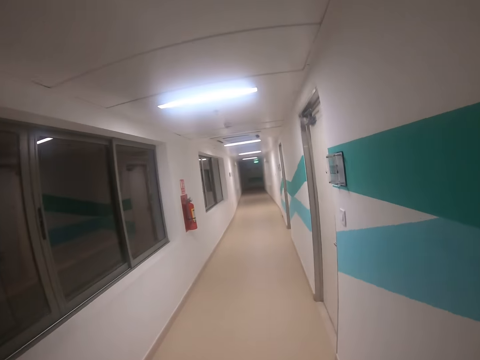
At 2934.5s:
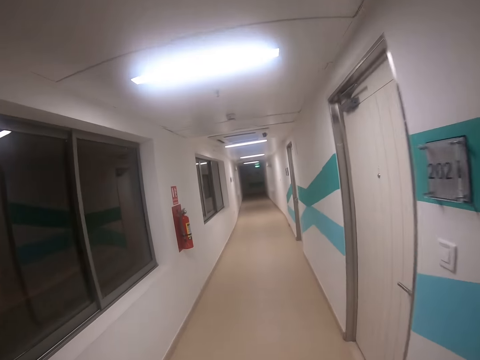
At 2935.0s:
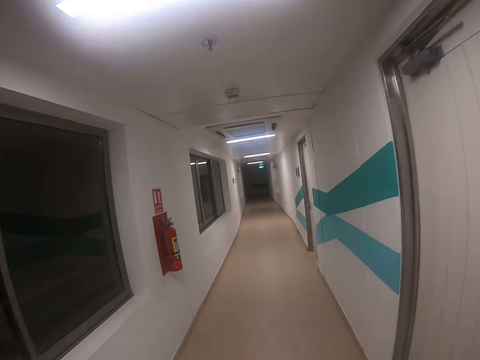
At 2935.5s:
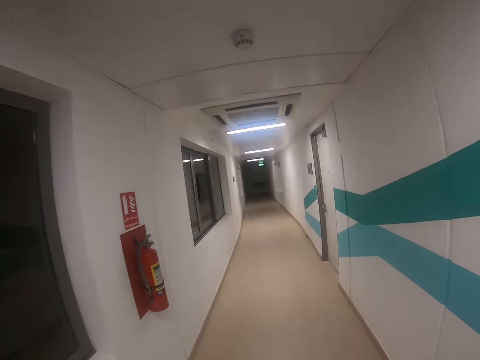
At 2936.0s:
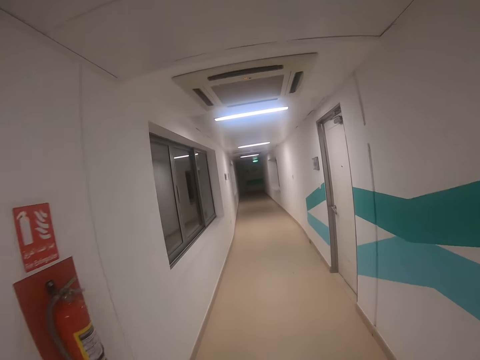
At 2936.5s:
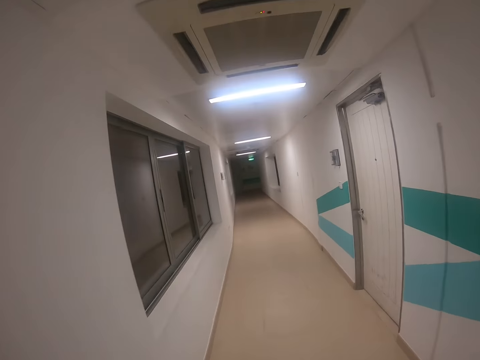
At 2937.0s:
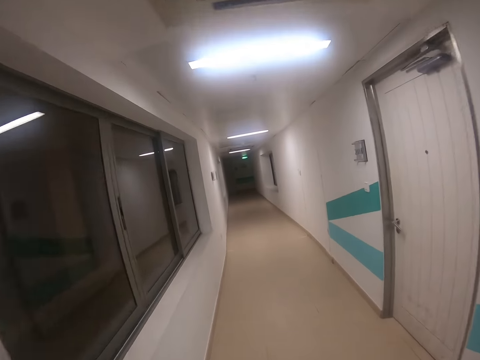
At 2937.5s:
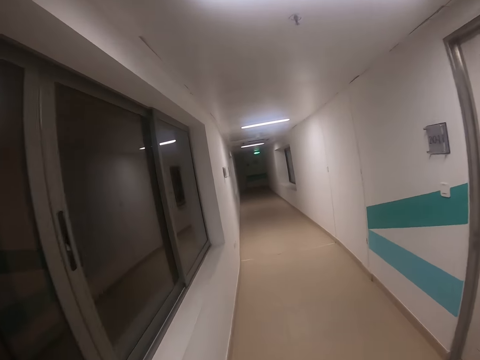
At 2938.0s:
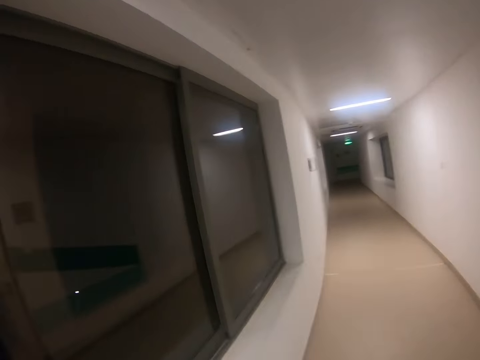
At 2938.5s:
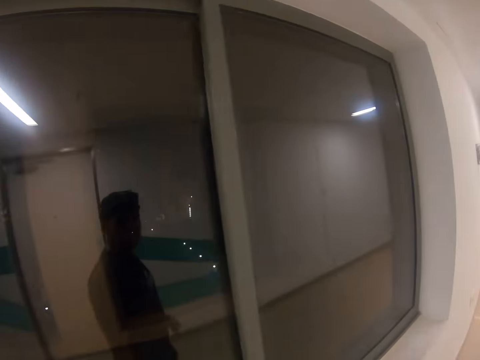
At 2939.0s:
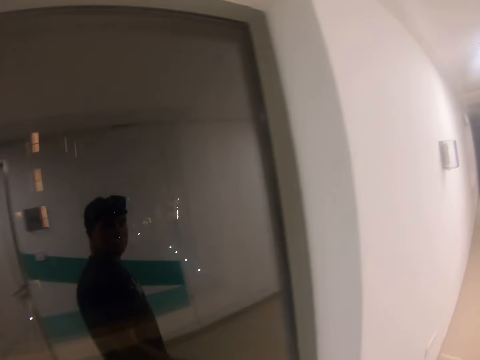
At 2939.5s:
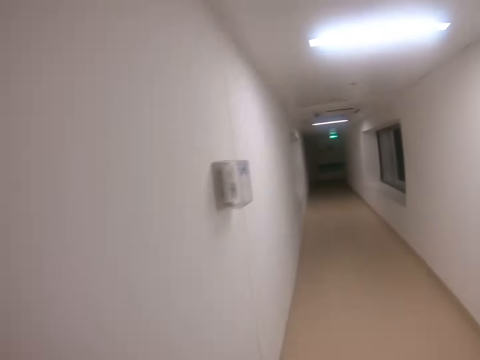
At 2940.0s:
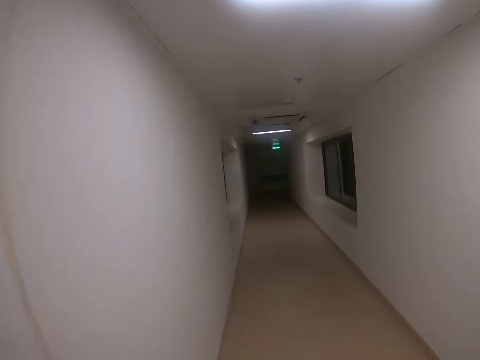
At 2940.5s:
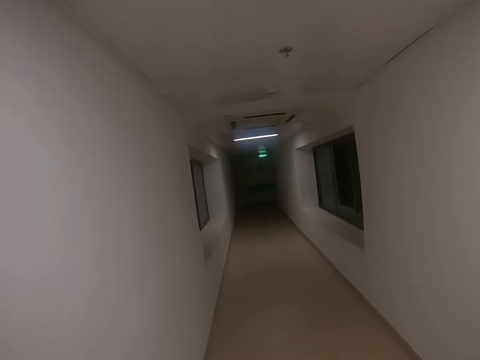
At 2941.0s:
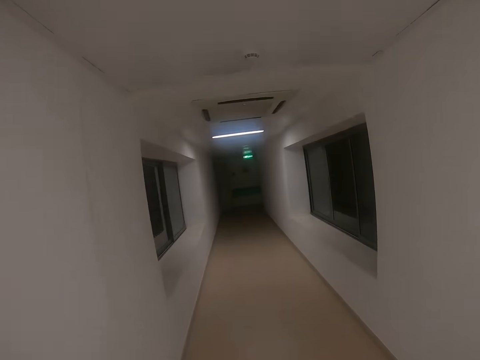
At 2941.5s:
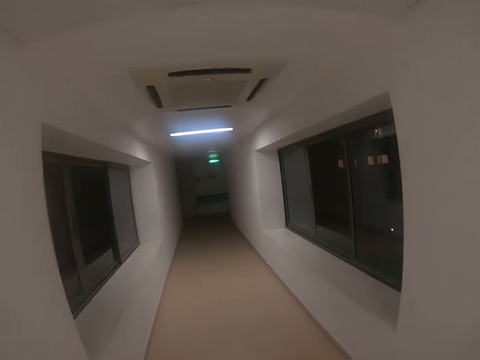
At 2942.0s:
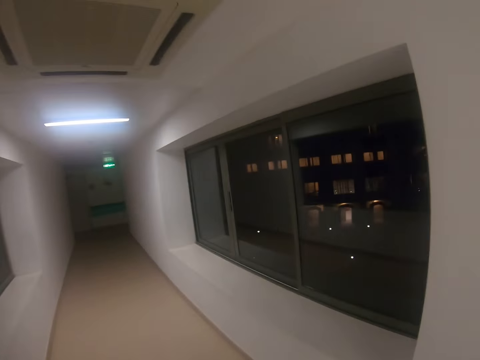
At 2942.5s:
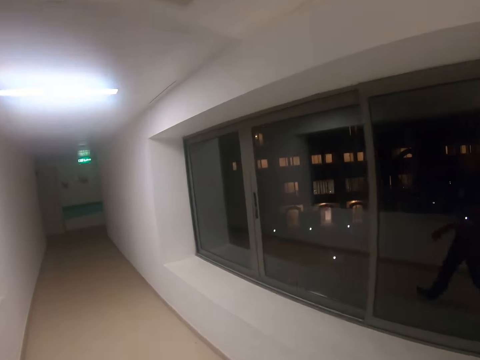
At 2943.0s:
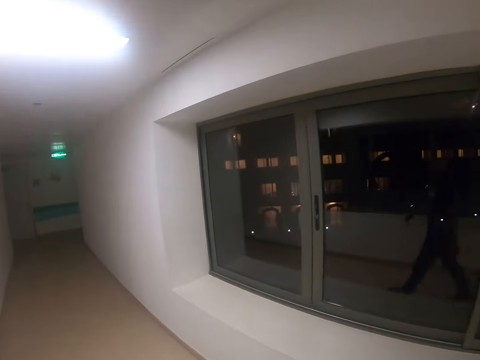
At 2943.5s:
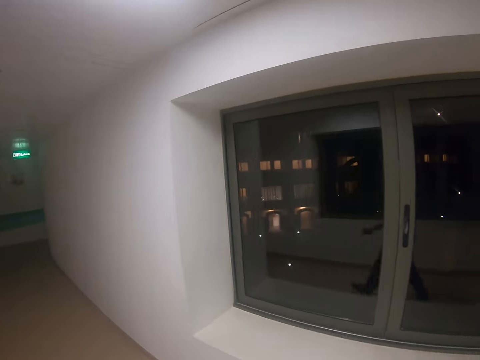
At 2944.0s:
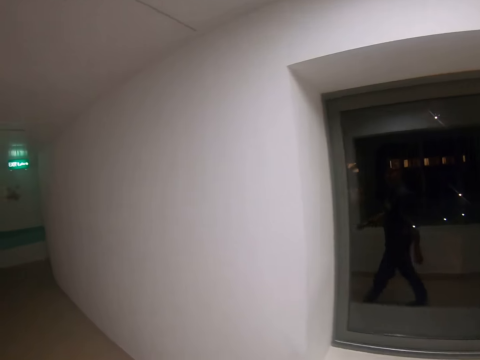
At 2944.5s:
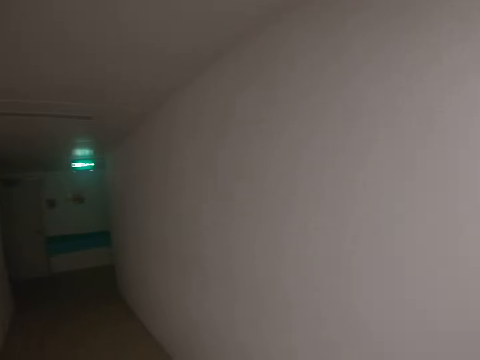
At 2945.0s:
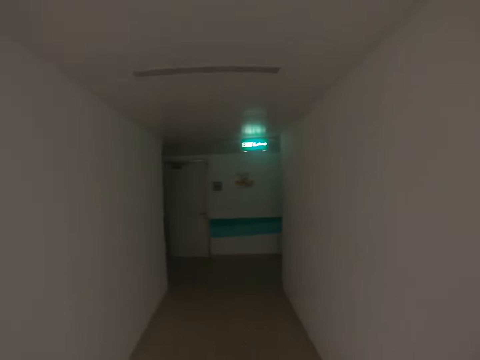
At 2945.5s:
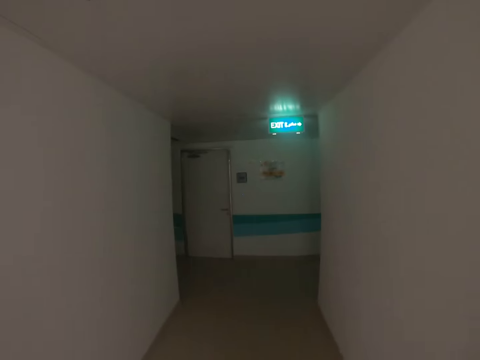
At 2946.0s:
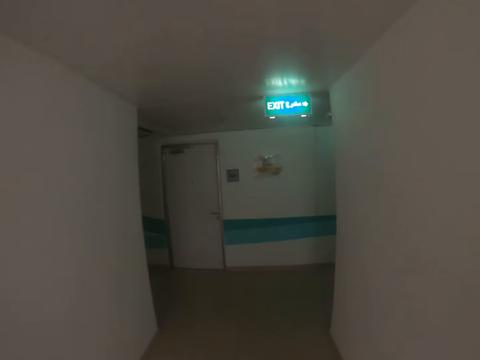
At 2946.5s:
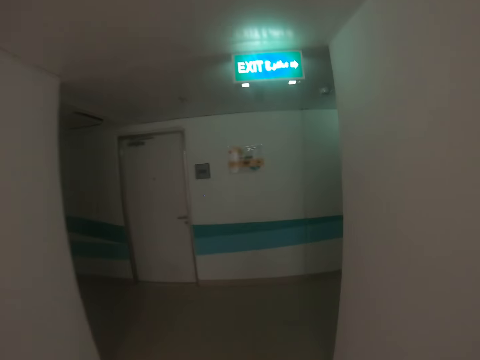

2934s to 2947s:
The camera wearer walks in the corridor.

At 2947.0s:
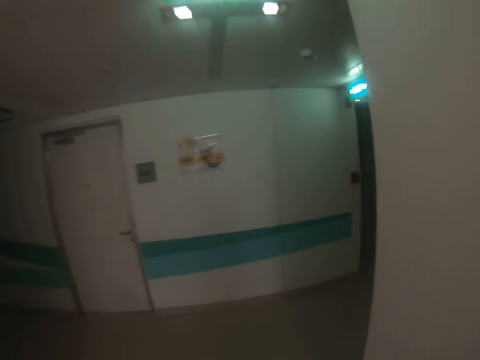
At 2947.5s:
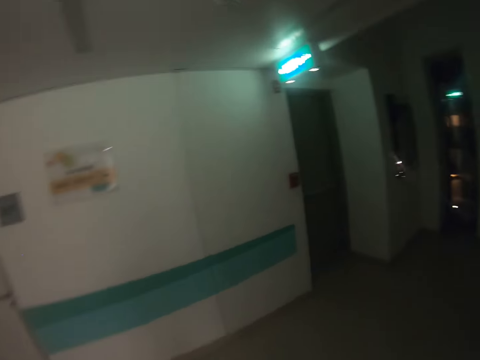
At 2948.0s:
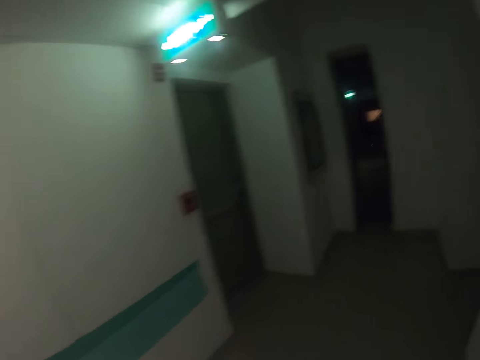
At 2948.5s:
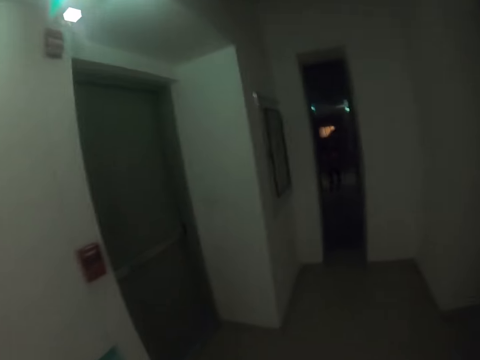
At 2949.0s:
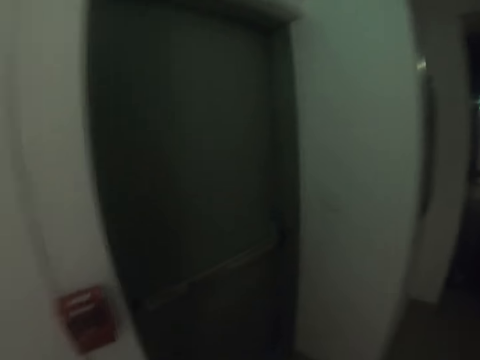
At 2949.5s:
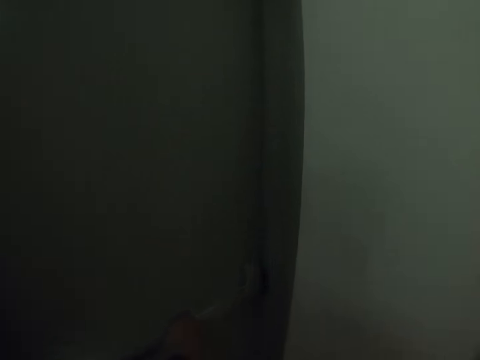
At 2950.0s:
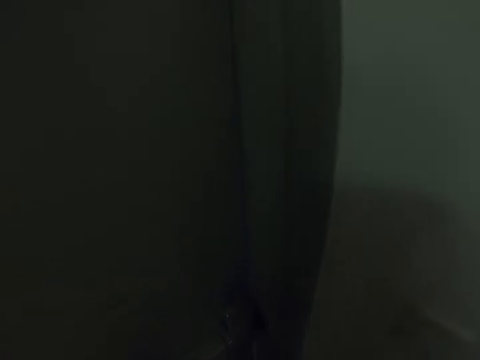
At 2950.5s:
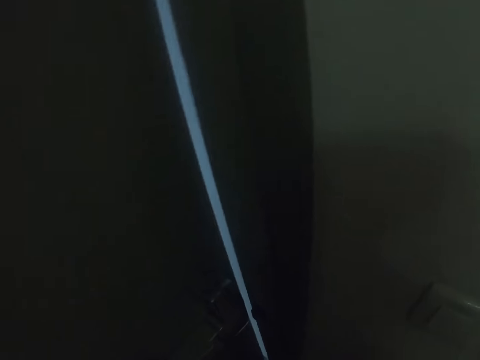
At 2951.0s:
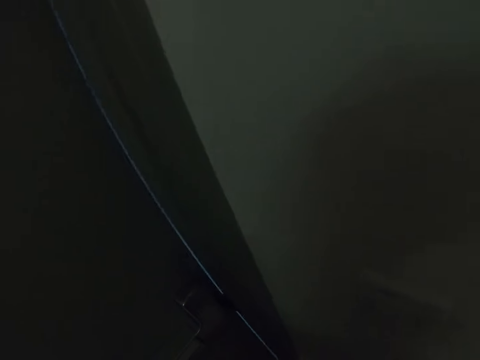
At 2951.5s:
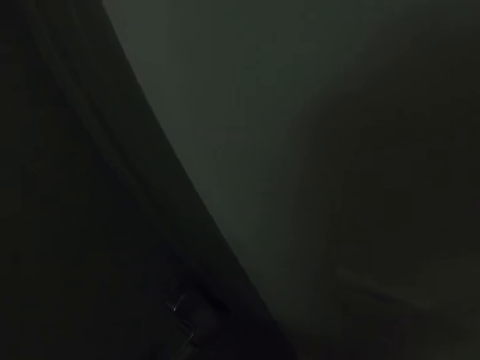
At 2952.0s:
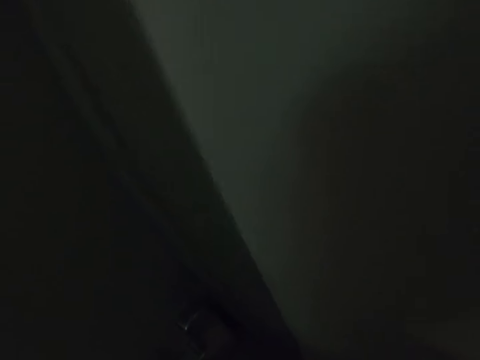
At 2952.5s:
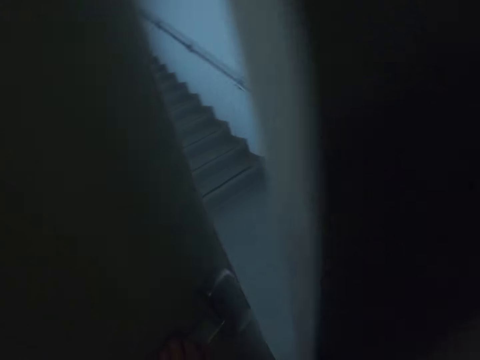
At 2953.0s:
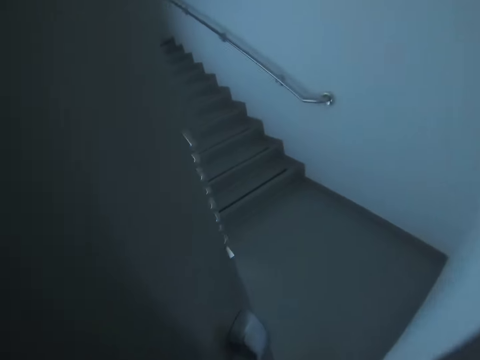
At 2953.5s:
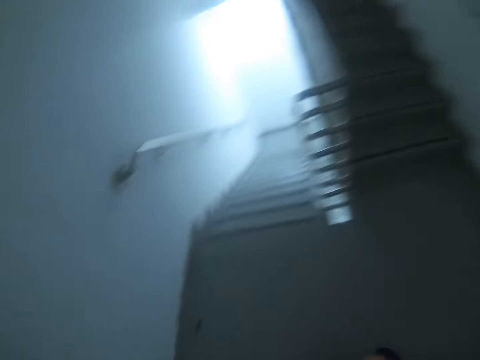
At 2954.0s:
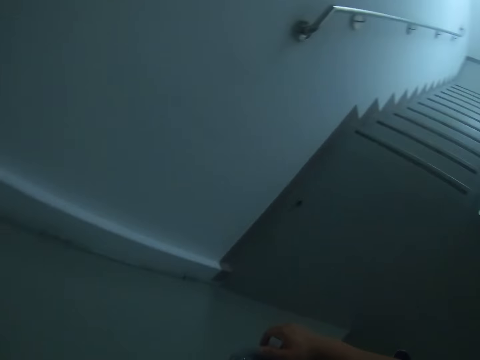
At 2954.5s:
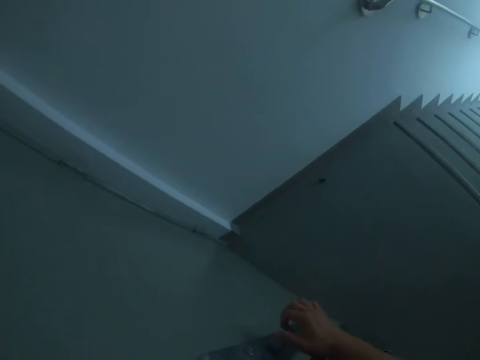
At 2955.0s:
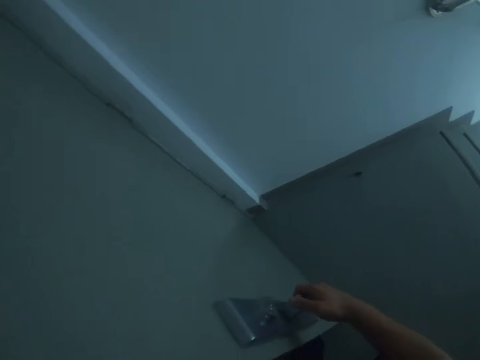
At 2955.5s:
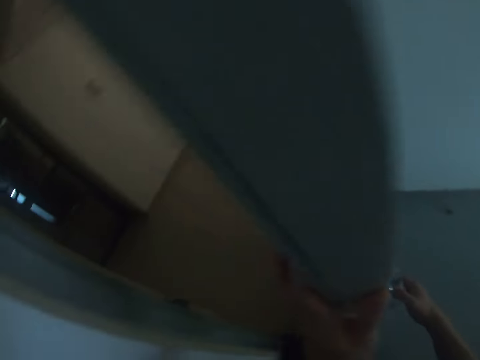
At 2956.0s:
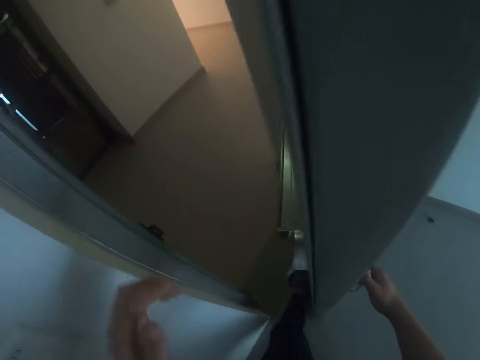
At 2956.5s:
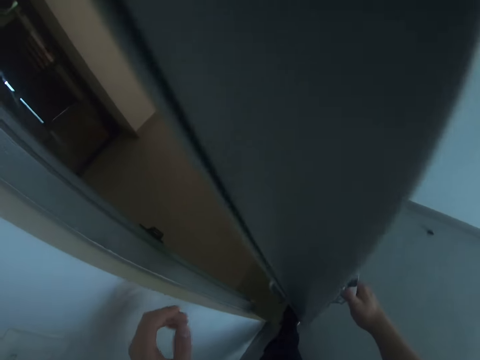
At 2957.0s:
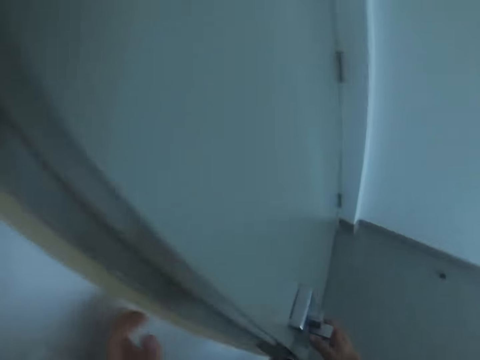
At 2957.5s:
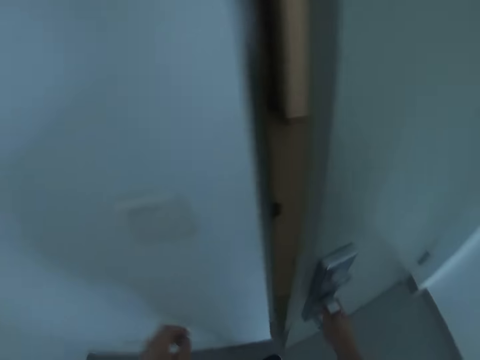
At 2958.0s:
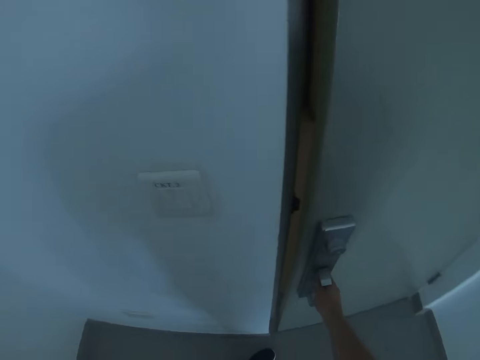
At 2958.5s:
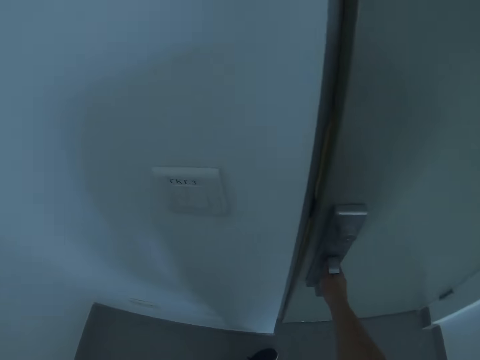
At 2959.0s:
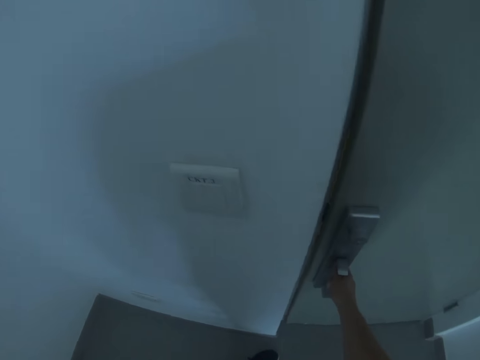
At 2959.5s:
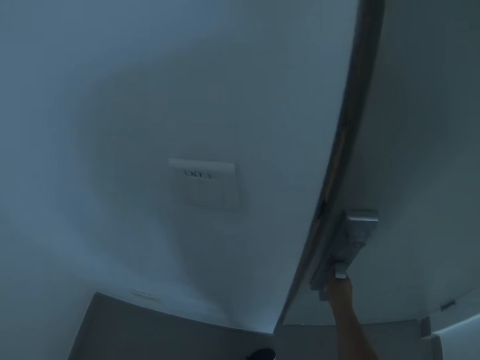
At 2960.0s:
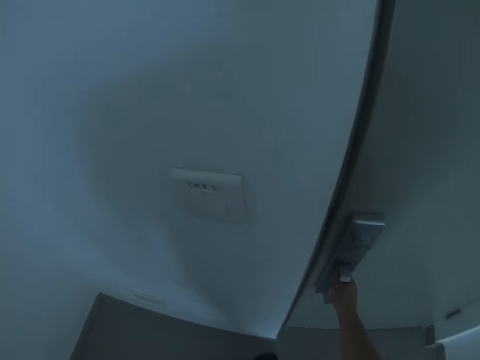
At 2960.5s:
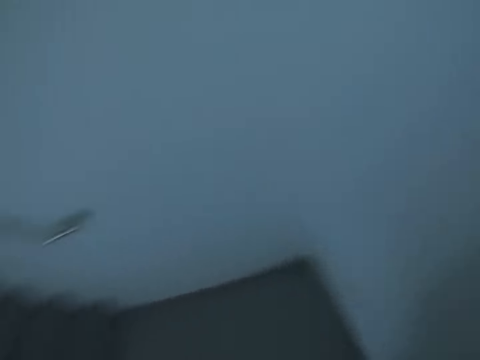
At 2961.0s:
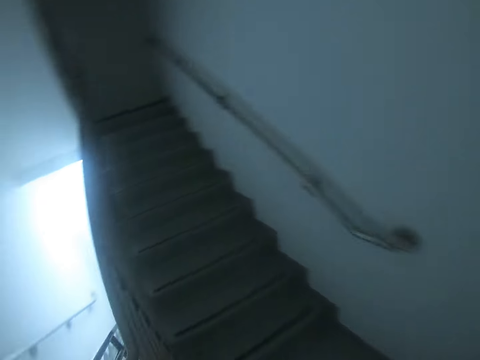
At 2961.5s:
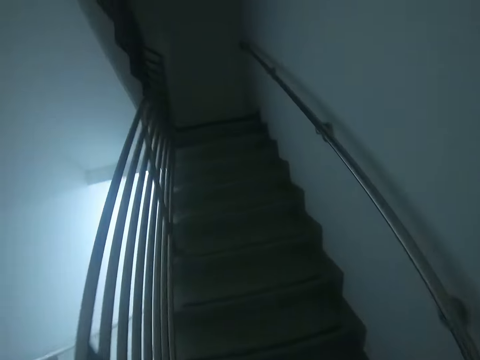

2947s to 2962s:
The camera wearer opens the door. They stare at the door. They close the door. They climb the stairs. They walk away.
